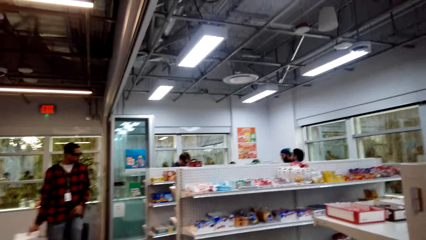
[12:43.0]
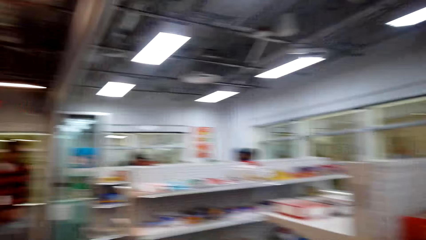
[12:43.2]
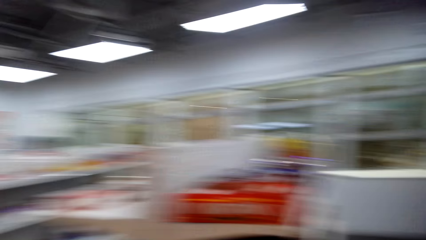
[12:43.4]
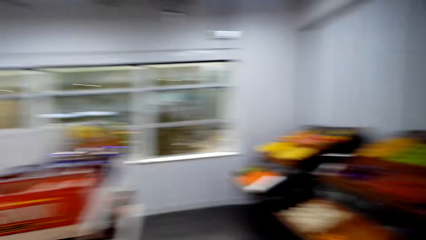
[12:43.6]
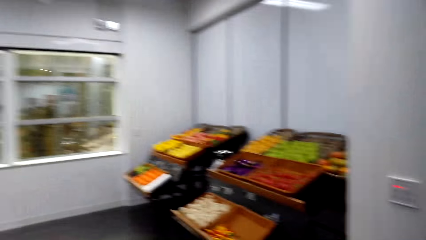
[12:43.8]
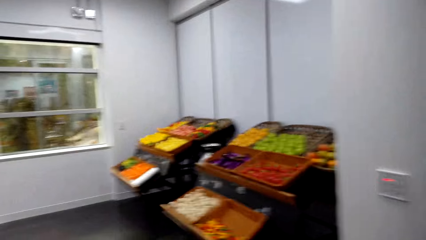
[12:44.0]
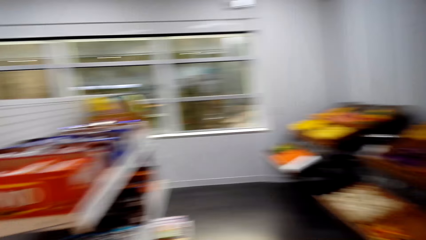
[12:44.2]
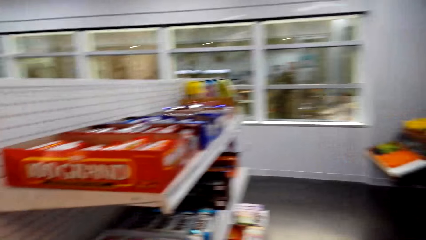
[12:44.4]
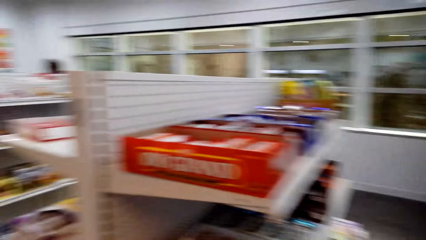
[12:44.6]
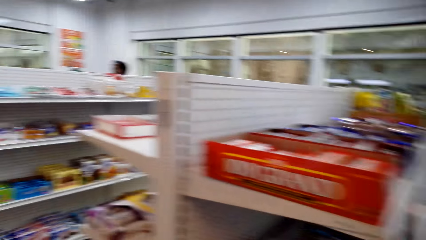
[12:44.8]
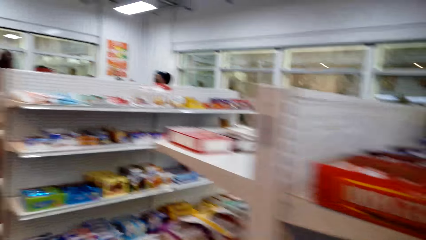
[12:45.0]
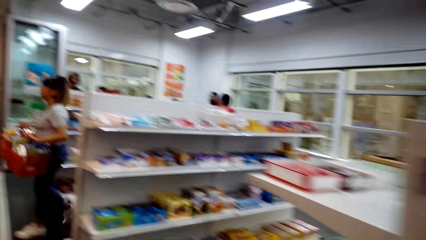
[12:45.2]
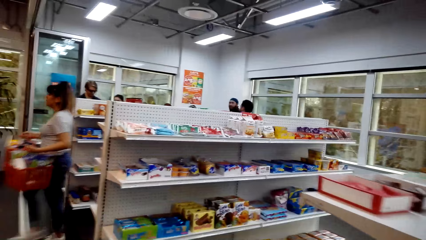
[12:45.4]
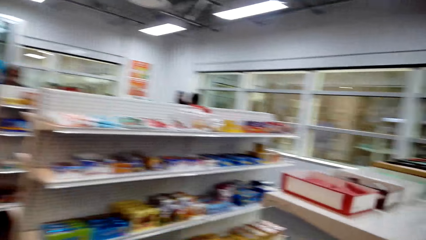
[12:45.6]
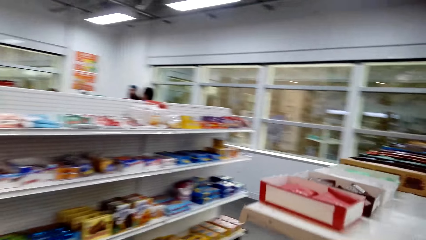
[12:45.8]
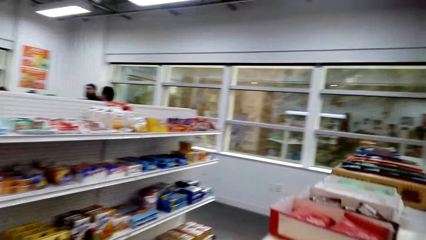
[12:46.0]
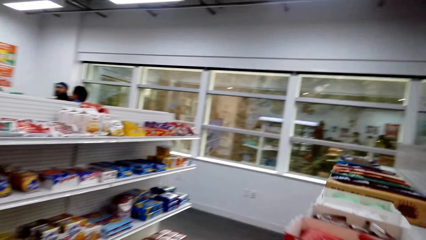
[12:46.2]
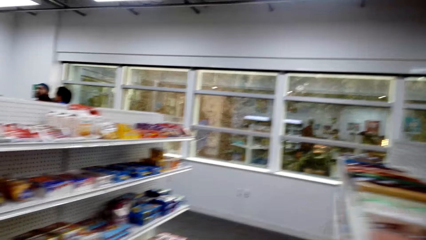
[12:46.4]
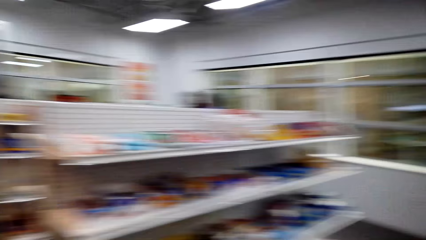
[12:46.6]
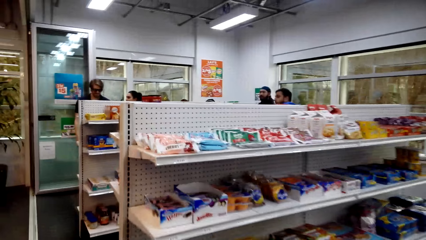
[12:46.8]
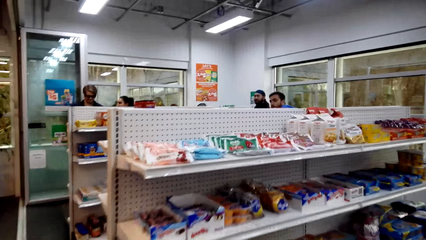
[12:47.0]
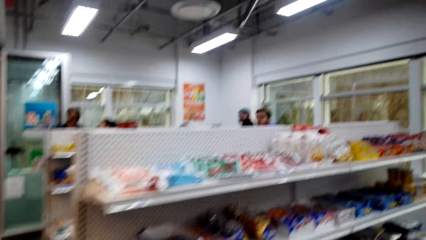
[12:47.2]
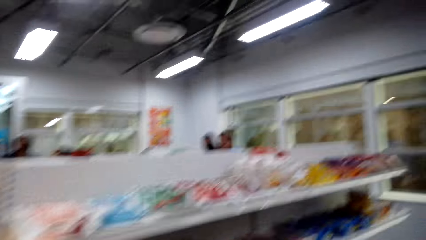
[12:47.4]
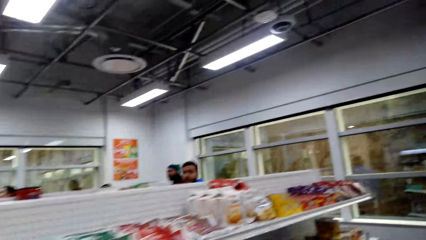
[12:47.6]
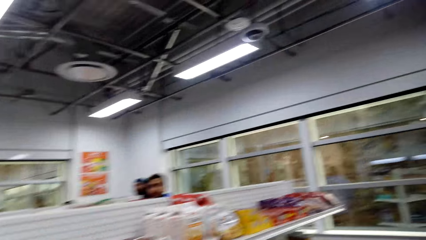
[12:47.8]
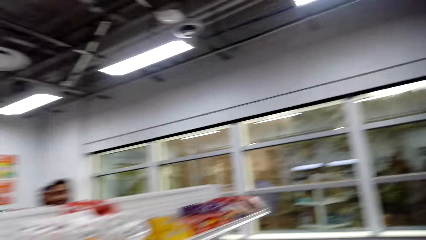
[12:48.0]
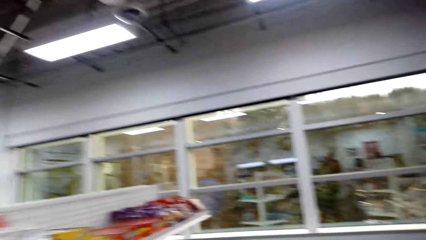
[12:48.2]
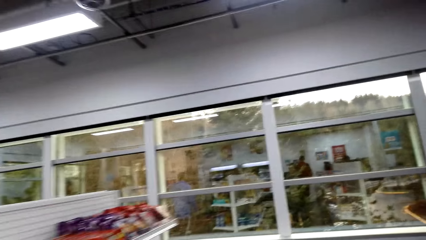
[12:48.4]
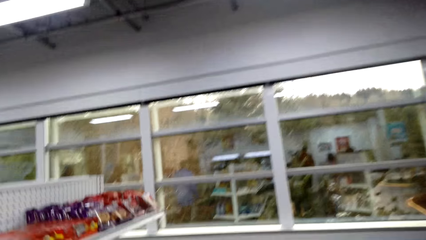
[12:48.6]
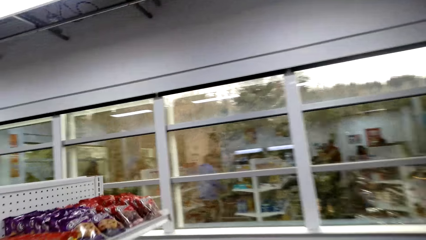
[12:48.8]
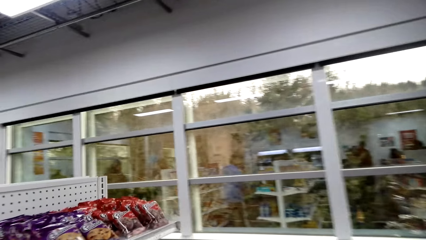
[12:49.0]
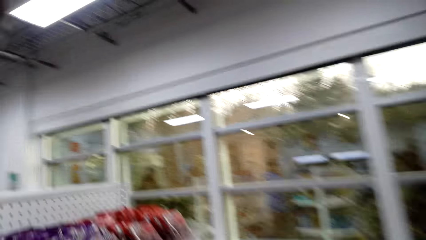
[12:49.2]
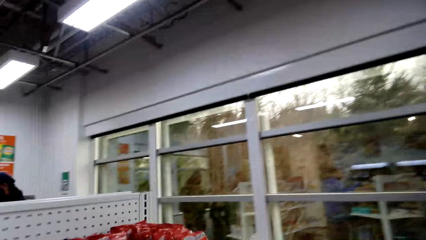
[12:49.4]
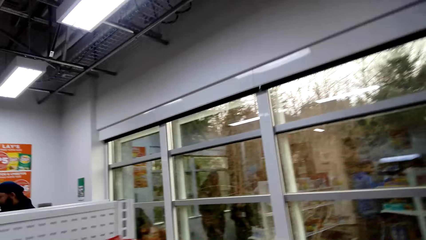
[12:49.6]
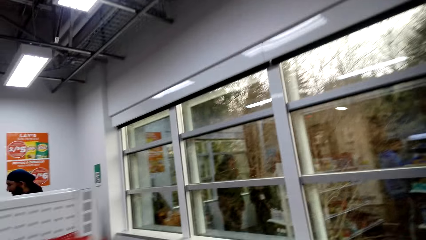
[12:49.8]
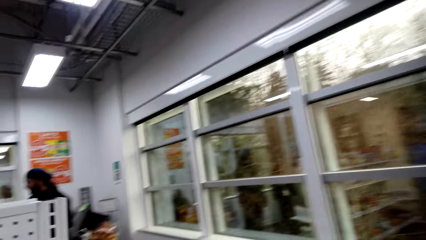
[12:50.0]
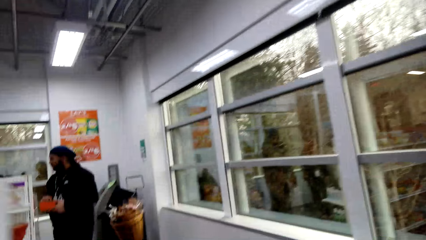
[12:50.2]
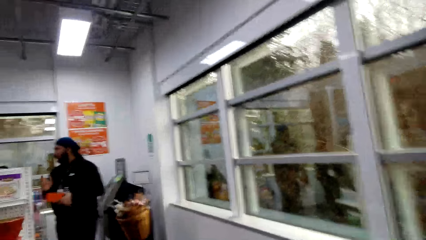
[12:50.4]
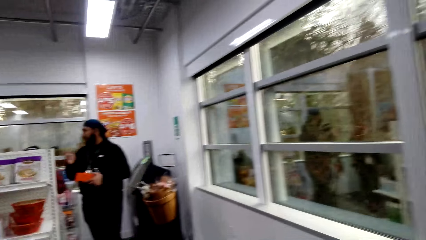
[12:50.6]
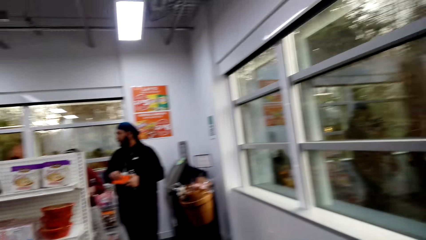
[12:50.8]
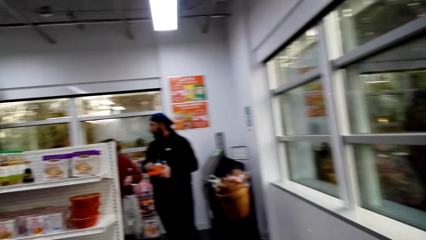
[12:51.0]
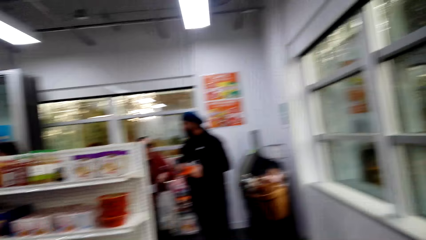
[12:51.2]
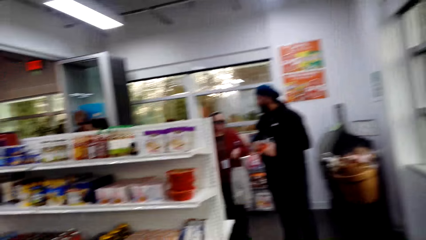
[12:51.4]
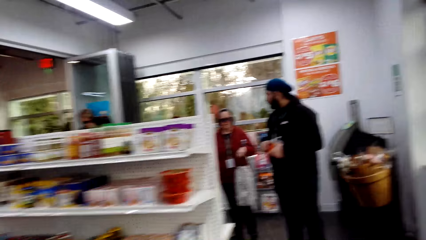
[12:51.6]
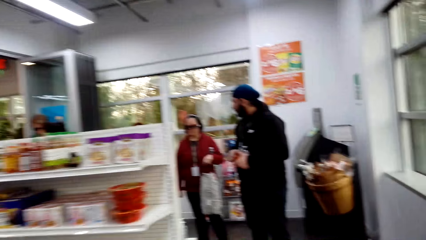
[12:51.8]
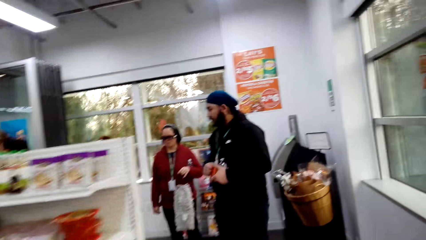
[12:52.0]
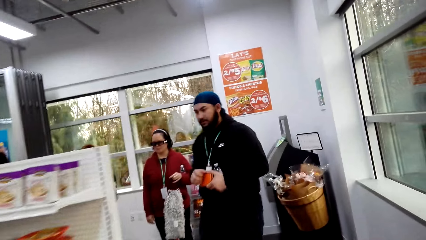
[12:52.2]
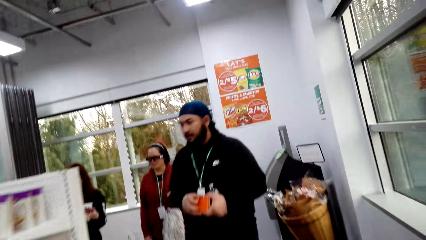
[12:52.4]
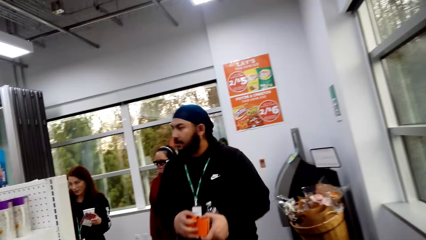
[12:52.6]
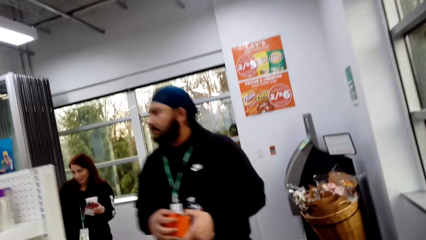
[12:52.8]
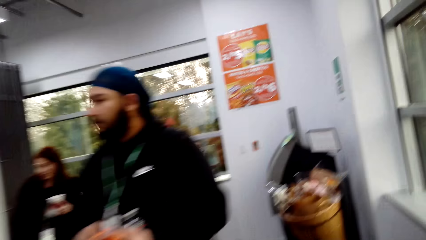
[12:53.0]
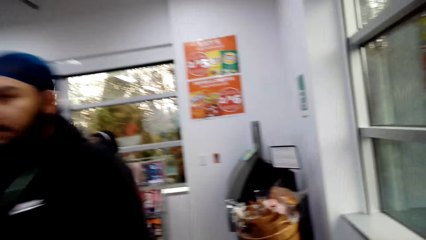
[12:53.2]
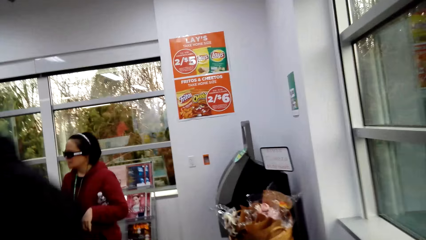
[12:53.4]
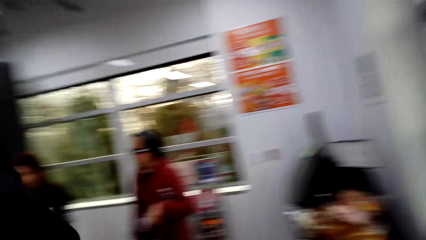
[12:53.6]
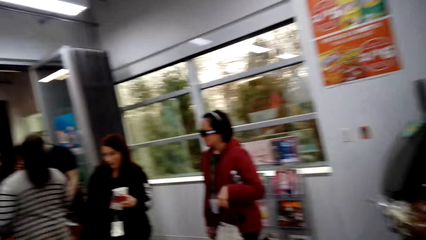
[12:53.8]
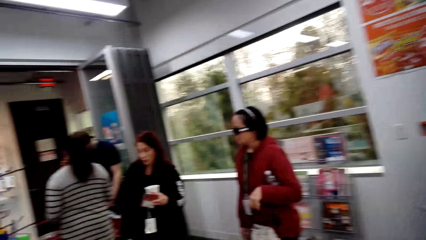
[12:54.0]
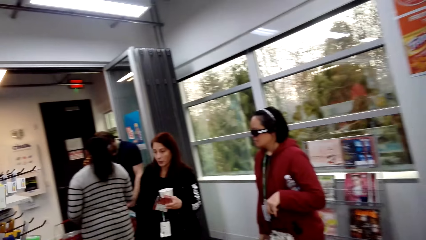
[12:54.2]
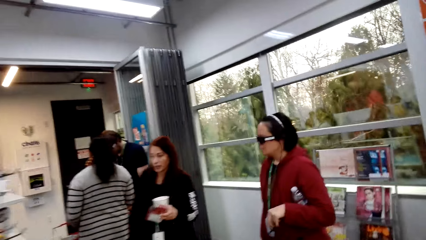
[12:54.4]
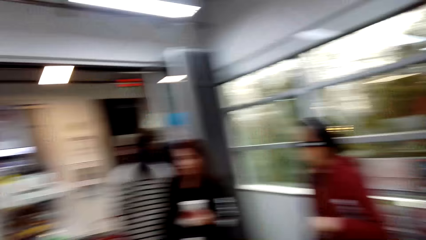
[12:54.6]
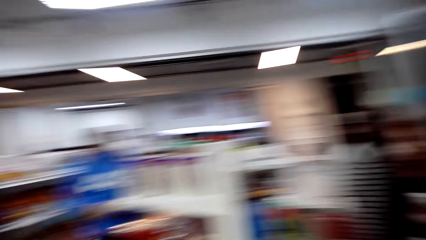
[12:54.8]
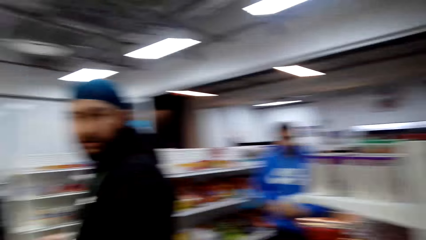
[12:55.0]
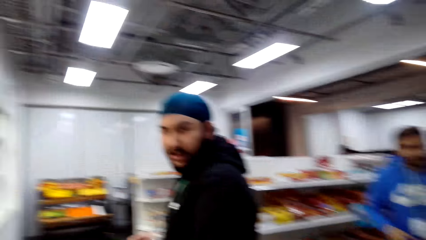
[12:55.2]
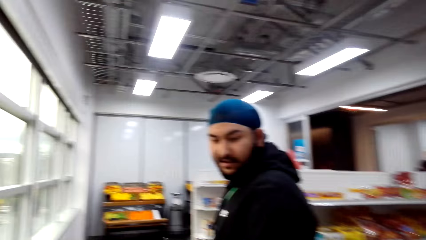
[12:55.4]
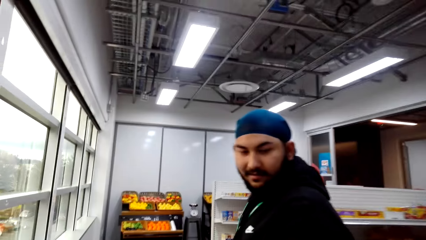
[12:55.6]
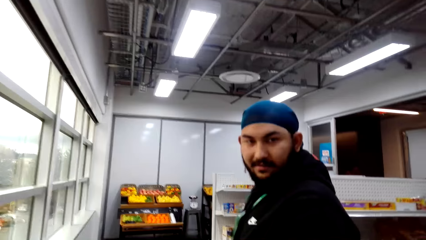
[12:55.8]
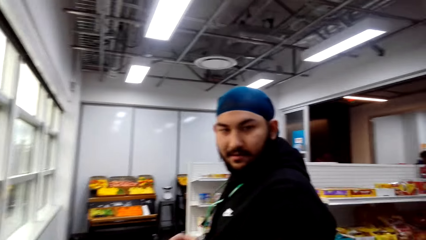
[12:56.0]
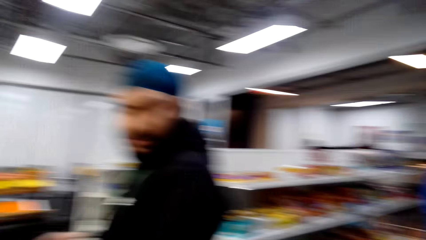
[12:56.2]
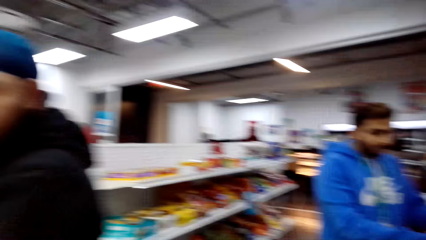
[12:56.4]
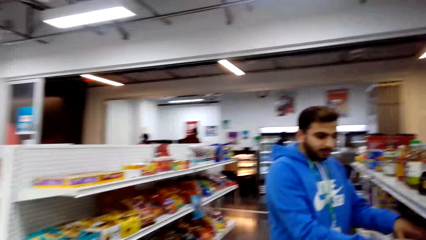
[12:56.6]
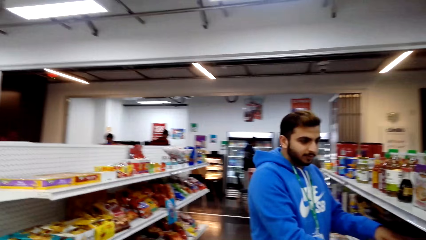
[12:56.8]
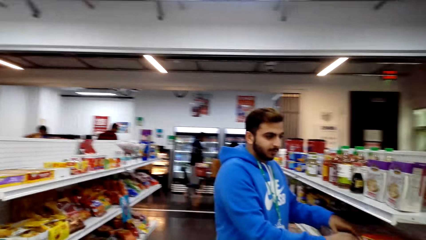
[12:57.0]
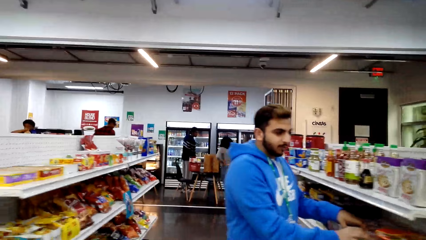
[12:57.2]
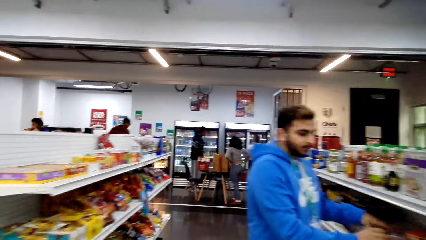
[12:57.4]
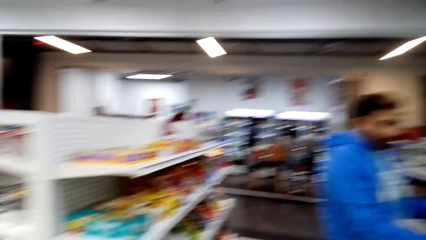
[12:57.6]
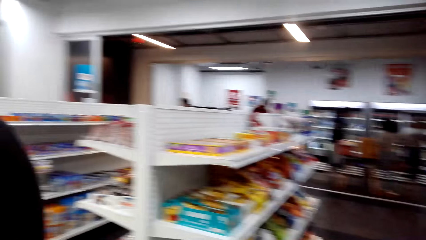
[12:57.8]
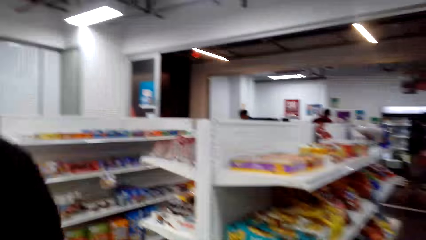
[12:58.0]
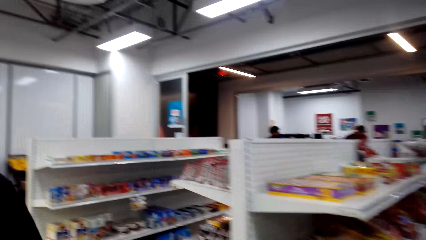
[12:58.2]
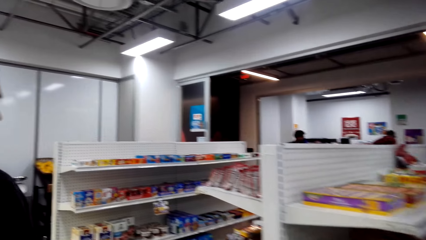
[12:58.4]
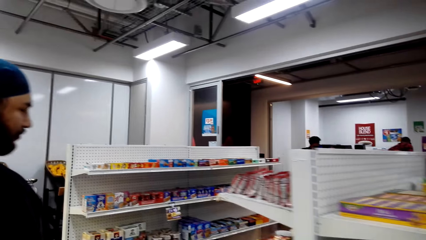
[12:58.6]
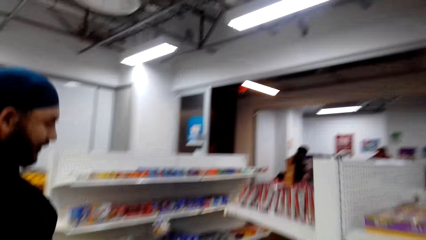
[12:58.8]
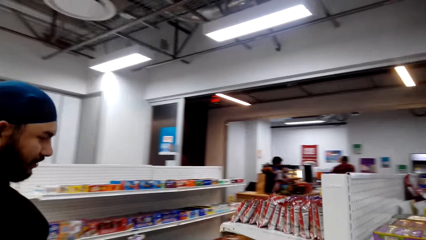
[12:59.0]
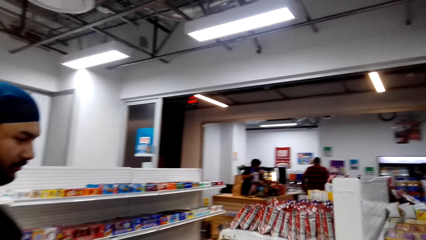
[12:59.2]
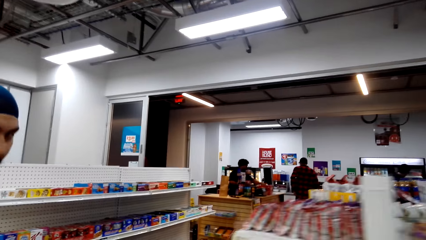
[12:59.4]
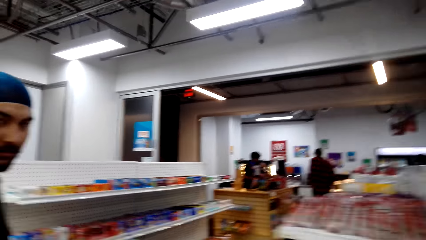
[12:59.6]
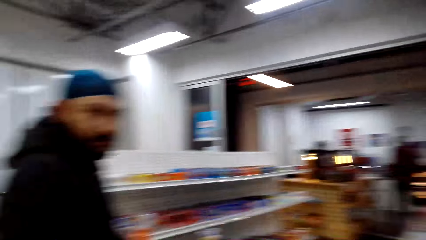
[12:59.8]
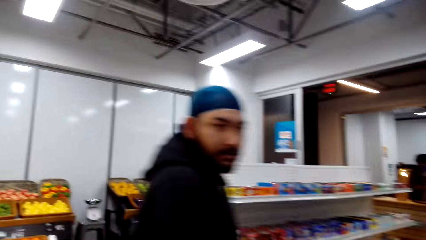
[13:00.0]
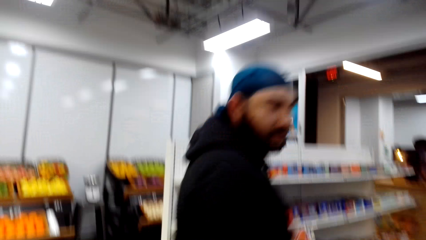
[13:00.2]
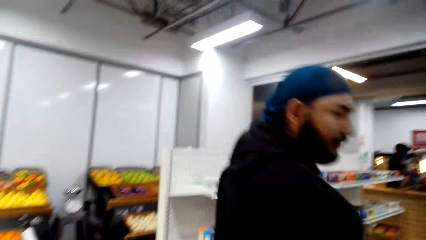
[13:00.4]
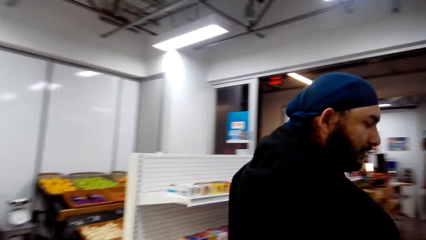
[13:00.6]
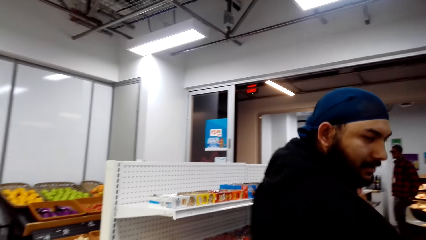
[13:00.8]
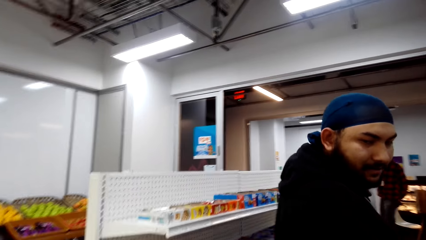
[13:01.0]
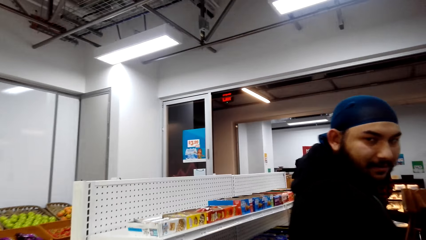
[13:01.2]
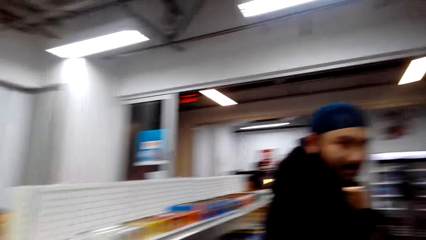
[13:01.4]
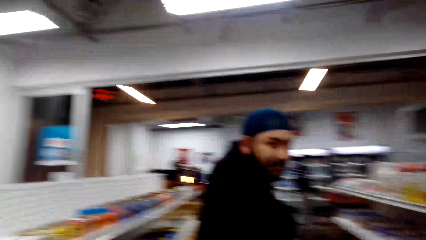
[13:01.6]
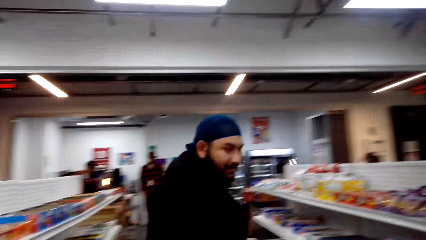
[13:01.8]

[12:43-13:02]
The camera wearer walks to the food store and looks around the food store. They enter a supermarket and walk around. A man speaks to the camera wearer. Another man looks on the shelf. The camera wearer pushes the supermarket trolley. They talk to a man.
